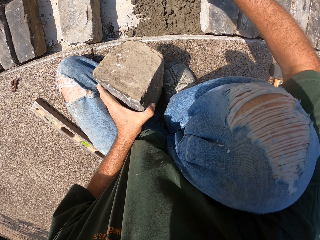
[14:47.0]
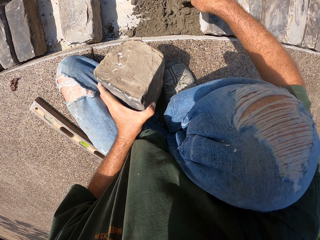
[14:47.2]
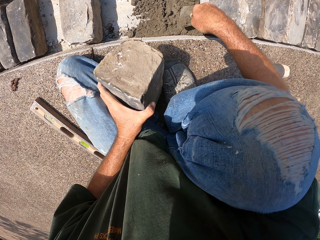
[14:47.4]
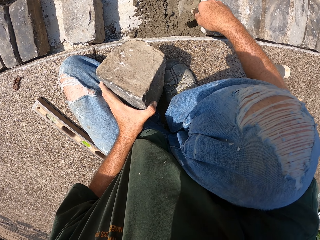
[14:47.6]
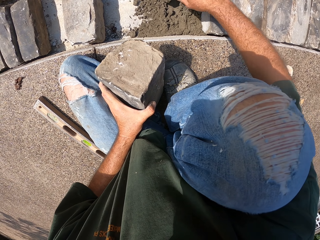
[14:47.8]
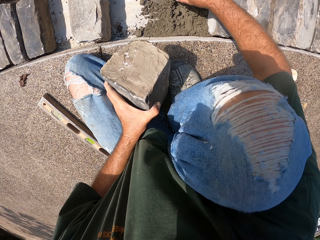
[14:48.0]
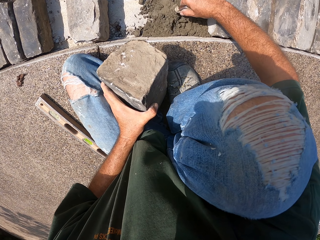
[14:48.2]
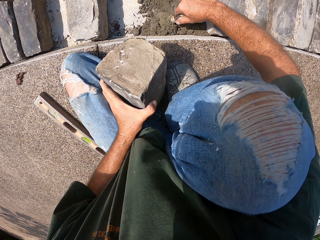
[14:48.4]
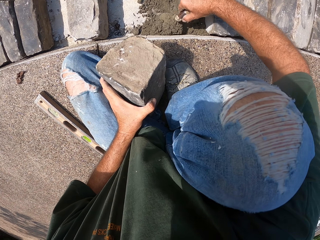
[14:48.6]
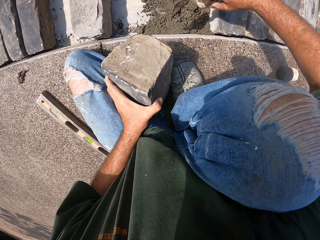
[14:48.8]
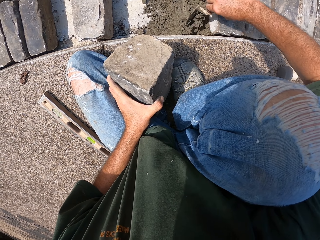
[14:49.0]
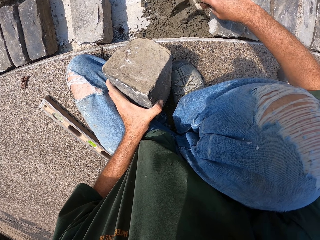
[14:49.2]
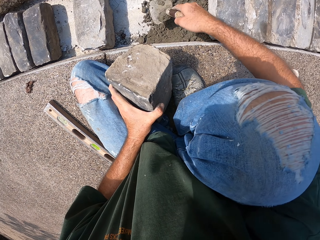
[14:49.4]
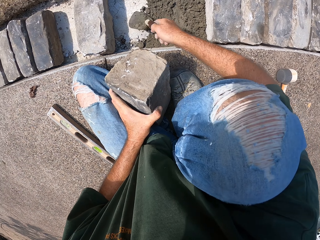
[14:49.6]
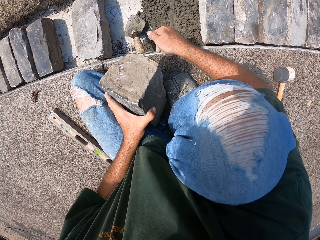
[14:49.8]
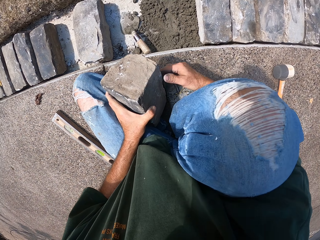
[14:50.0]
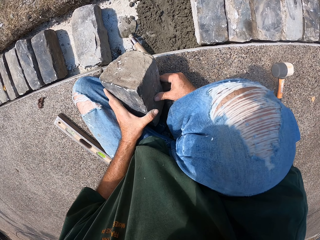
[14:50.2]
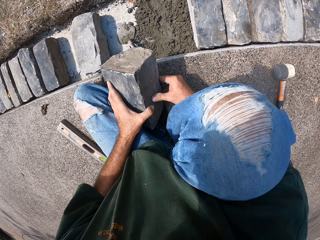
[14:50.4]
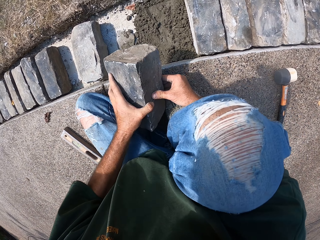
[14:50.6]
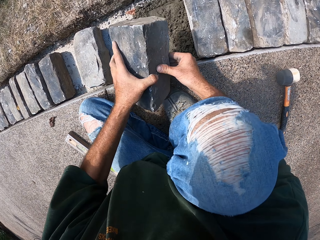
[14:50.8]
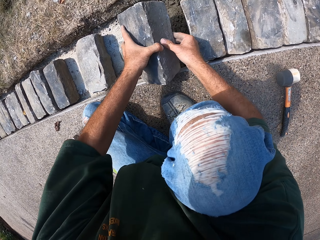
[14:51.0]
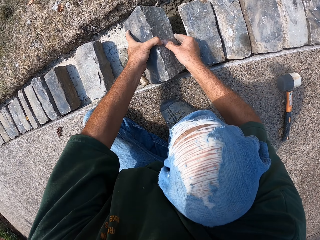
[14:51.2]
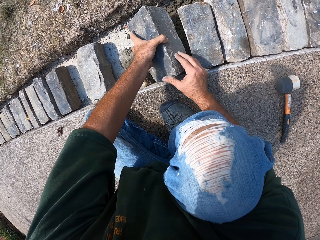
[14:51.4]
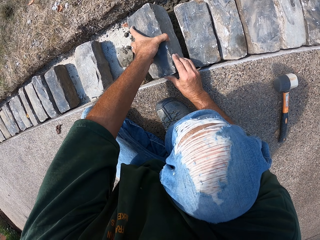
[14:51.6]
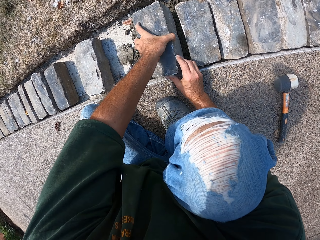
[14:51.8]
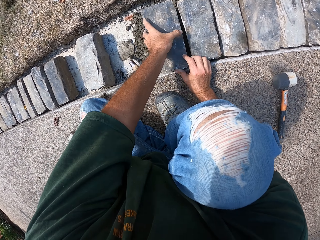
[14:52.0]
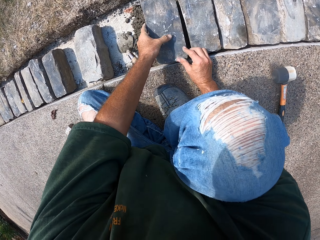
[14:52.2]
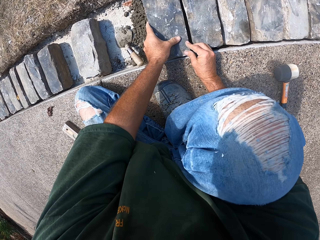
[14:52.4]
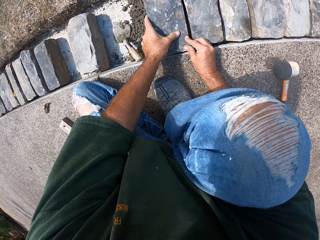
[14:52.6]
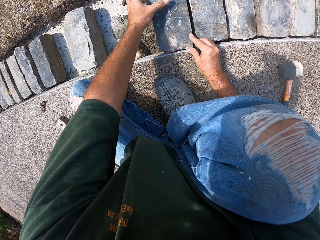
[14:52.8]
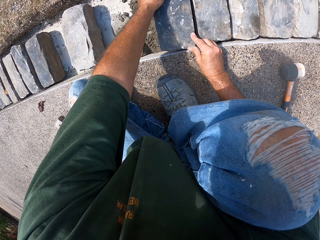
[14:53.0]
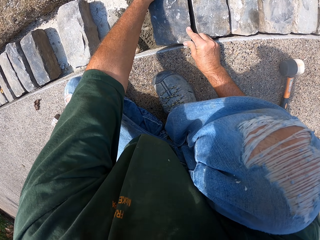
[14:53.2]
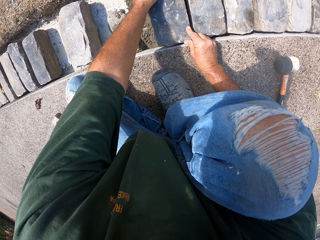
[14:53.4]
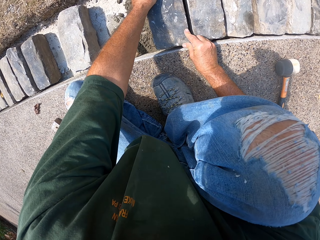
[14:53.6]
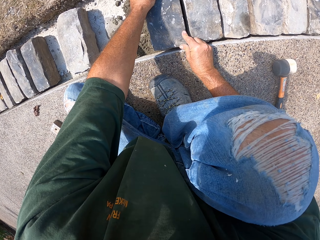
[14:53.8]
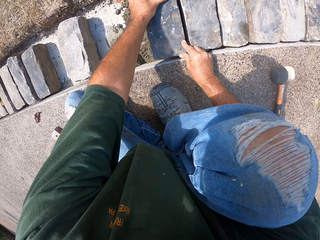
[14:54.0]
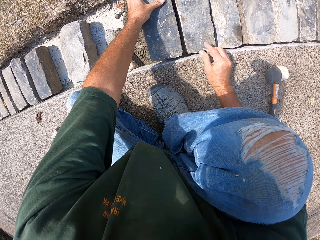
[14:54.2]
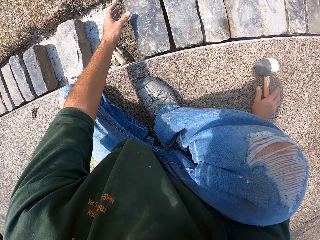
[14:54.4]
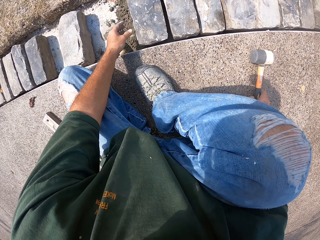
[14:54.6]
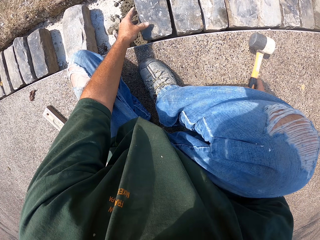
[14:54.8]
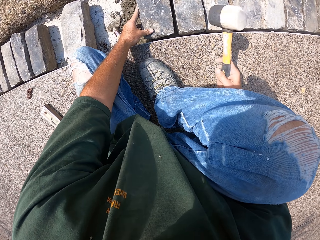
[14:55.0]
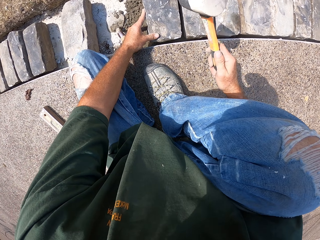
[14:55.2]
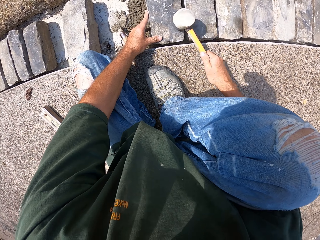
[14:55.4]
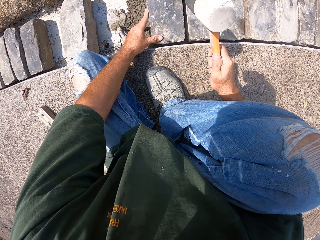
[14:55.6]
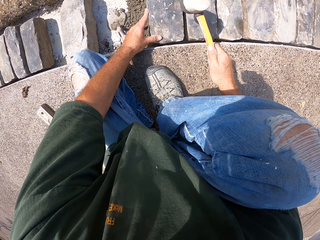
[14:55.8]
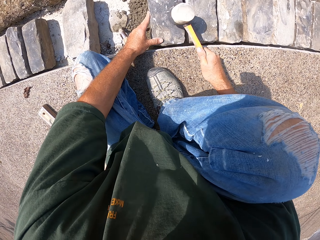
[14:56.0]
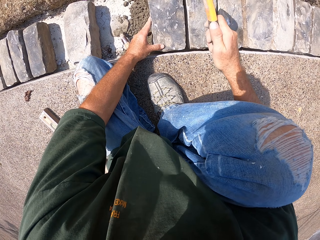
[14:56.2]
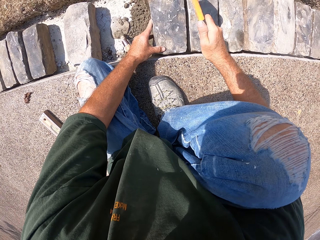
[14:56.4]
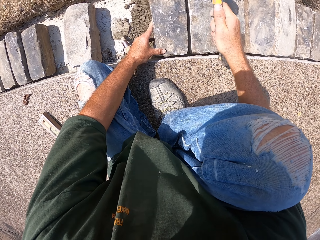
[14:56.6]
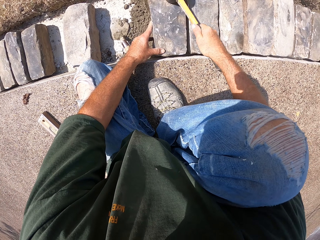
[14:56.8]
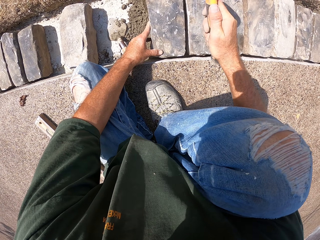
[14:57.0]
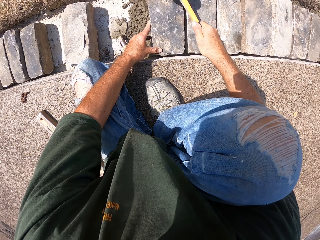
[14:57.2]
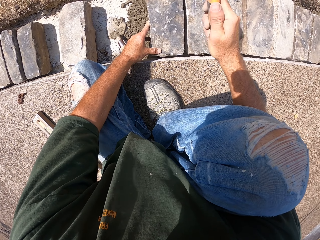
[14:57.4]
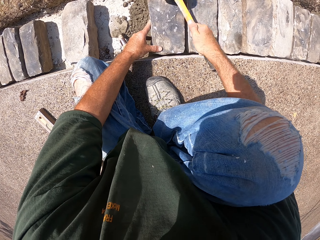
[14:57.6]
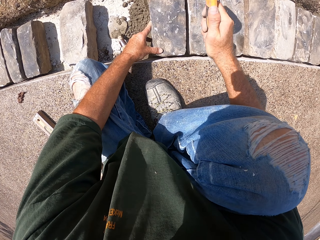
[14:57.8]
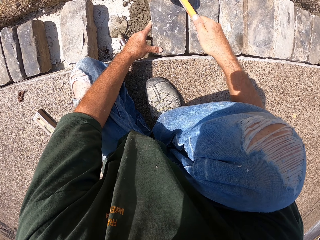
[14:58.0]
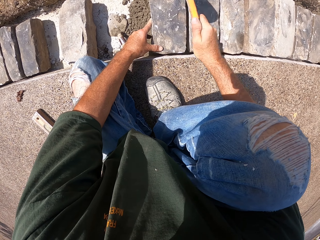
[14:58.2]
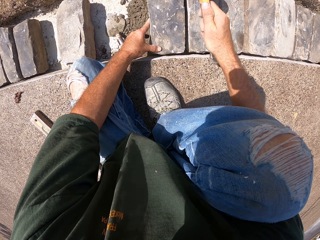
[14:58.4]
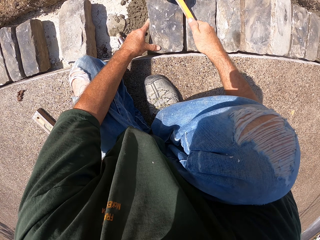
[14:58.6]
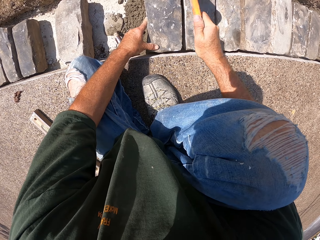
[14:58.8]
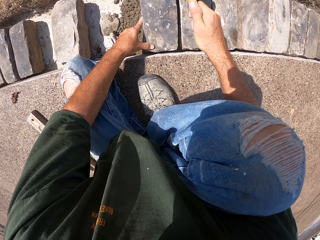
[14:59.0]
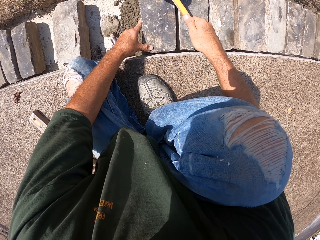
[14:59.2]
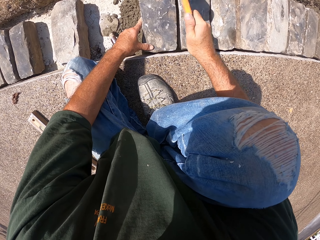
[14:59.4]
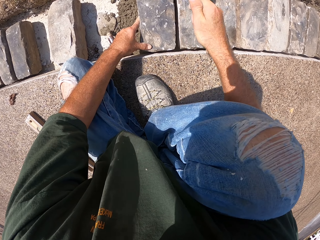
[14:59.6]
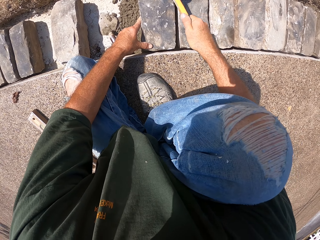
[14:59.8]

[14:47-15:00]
The camera wearer puts the stone in the furrow, on the mortar. They pick up a hammer. They hit the stone block with the hammer.

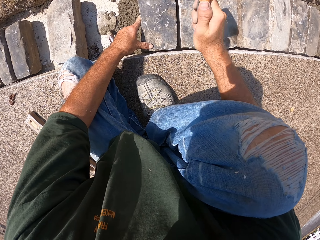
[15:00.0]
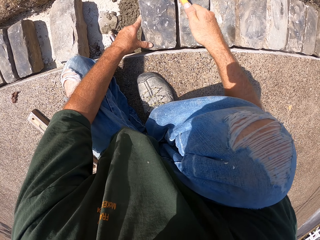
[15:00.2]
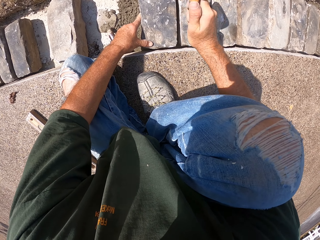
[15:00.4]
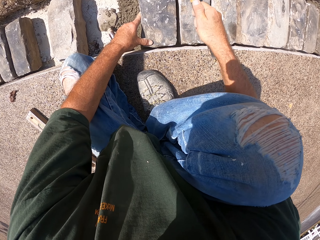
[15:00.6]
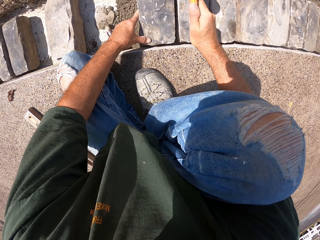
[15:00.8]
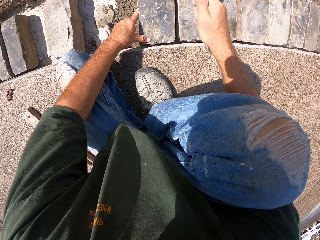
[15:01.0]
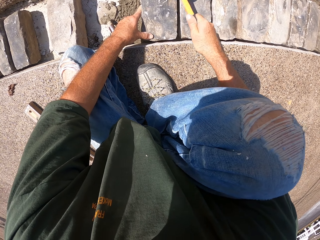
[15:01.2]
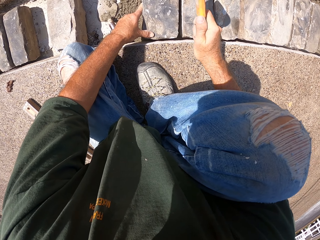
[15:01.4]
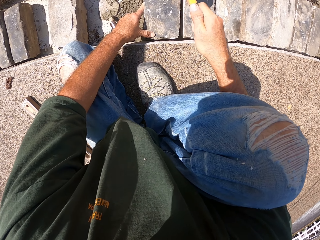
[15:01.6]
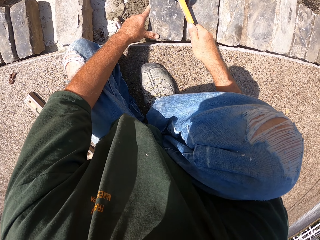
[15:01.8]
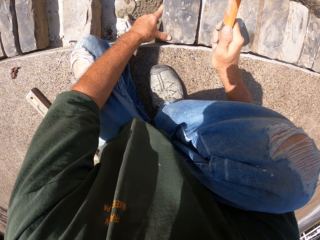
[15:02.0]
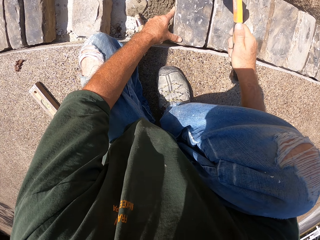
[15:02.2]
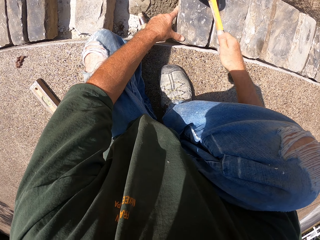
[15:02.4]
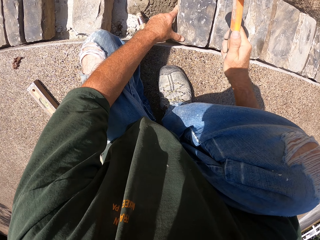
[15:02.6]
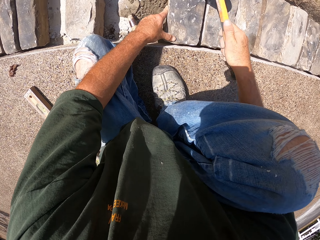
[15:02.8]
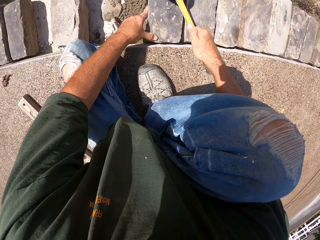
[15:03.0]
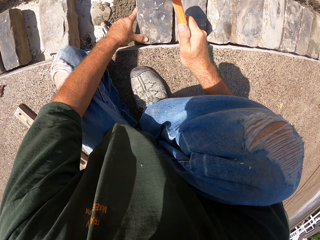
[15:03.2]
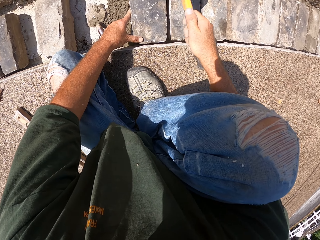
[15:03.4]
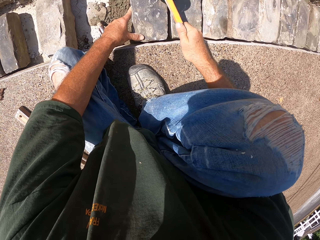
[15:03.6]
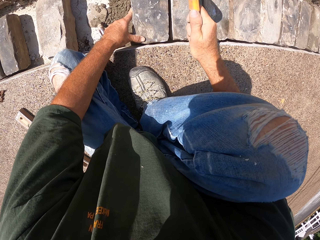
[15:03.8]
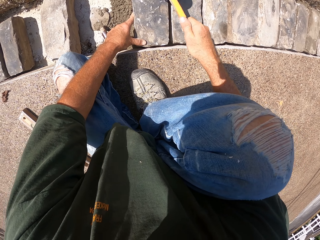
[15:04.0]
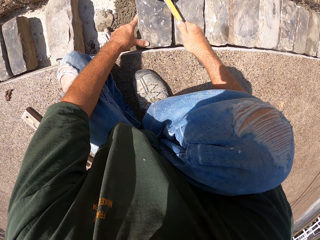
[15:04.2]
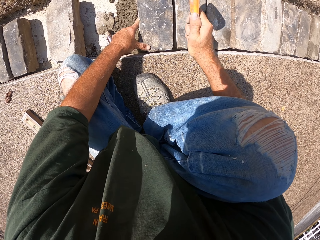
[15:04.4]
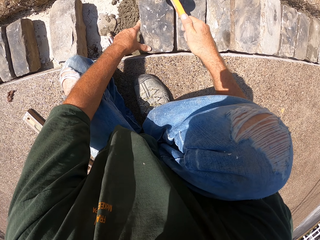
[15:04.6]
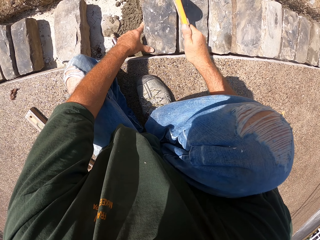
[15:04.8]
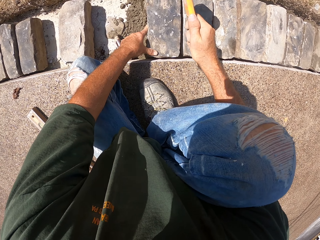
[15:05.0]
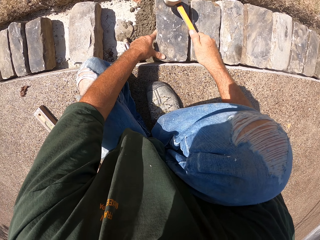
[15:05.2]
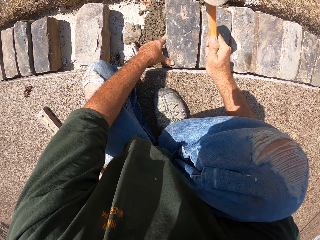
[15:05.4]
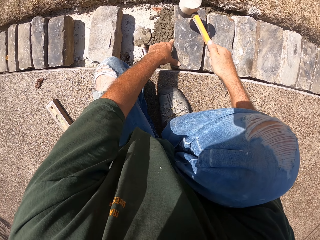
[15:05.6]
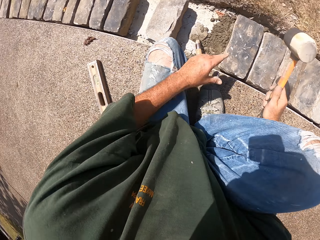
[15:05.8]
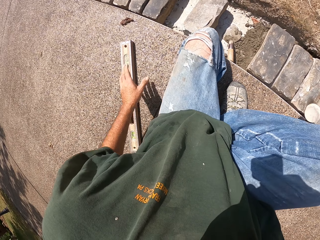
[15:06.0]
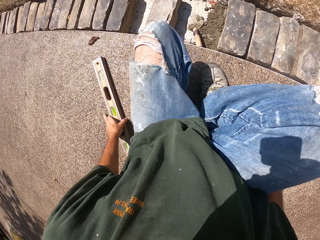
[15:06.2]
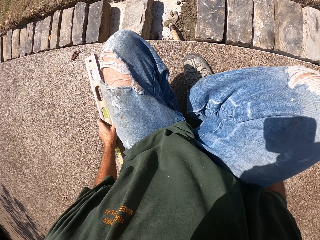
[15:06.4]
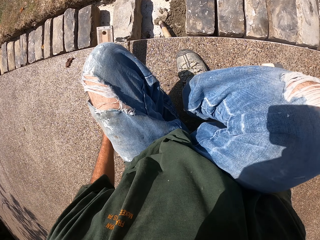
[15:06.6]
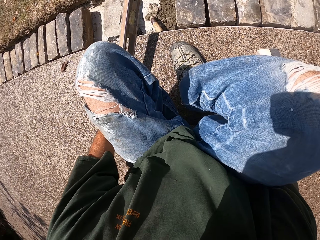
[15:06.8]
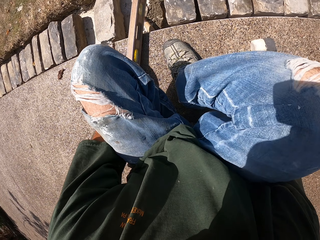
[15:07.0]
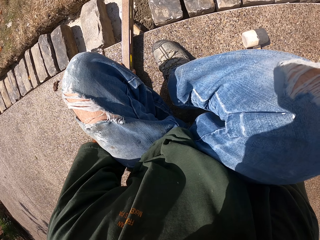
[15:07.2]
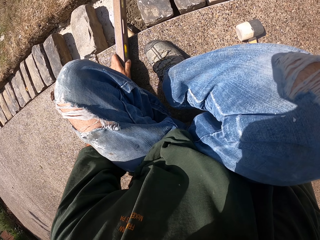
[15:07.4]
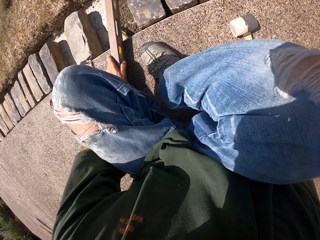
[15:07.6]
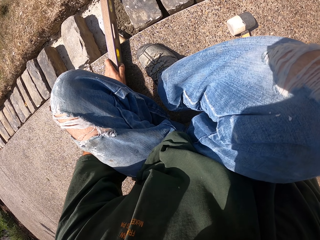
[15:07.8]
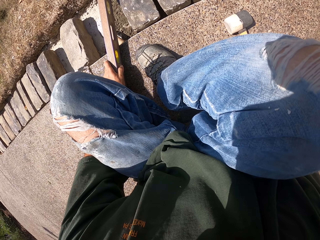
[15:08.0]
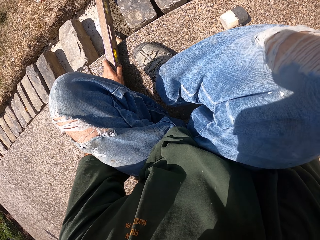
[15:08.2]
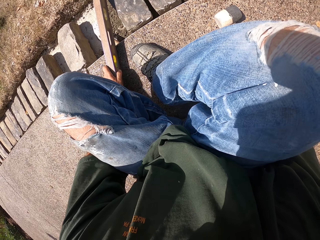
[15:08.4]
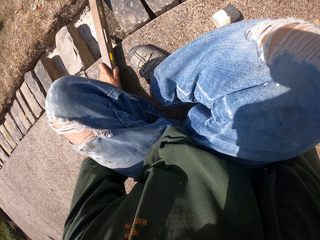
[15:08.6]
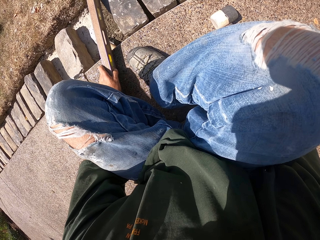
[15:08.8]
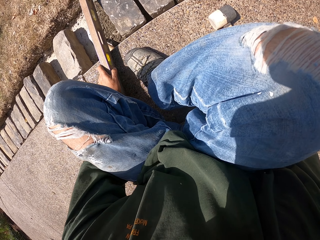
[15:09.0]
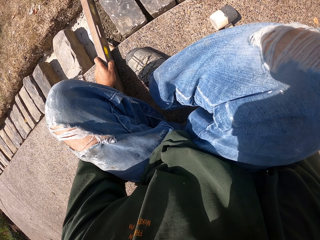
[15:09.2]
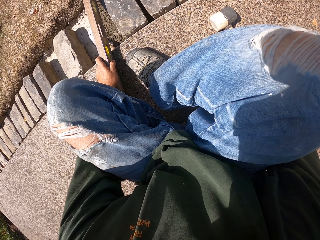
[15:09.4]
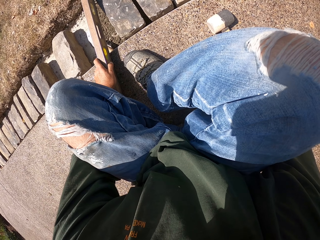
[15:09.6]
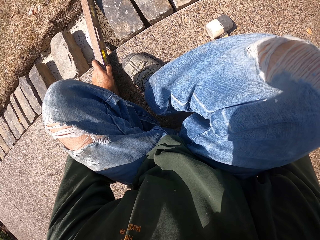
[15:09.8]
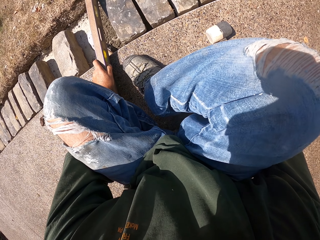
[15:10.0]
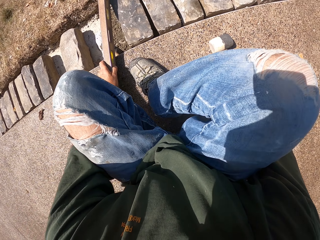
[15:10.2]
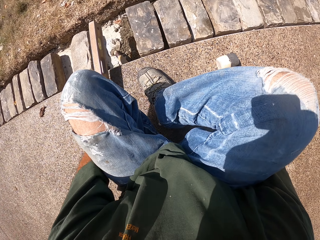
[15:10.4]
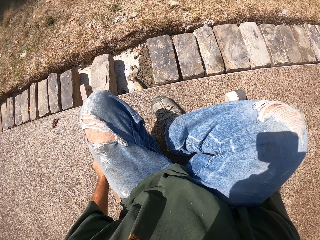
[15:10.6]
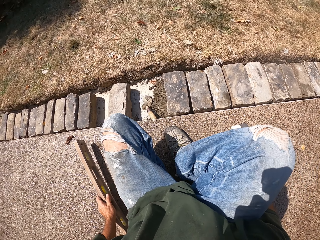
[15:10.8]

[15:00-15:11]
The camera wearer puts the hammer down. They pick up a level ruler or level balance. They check the ridge level with the level balance.
